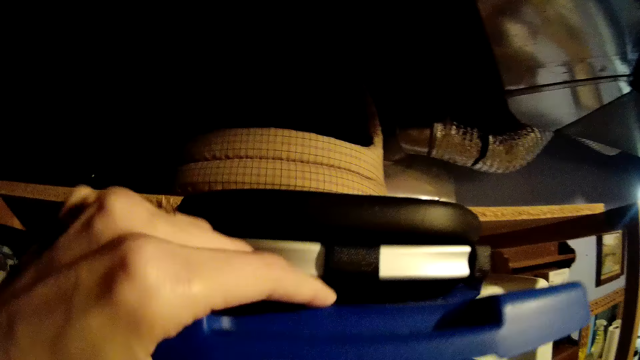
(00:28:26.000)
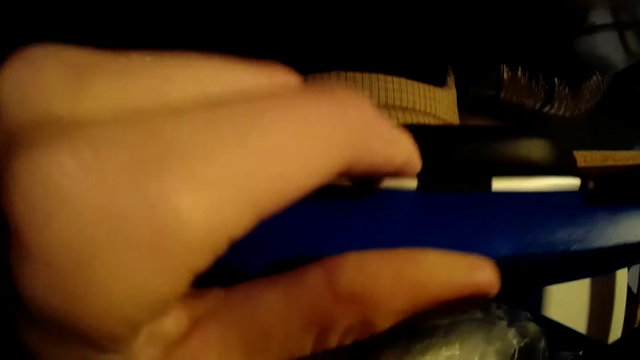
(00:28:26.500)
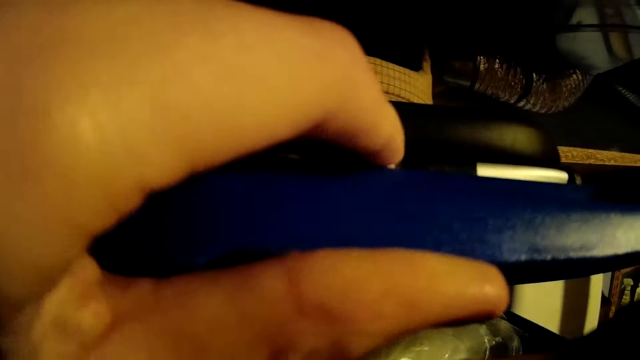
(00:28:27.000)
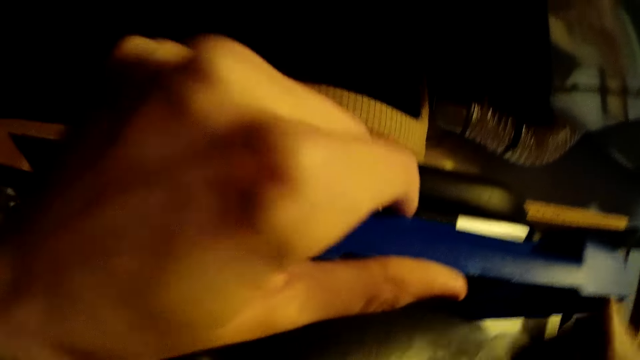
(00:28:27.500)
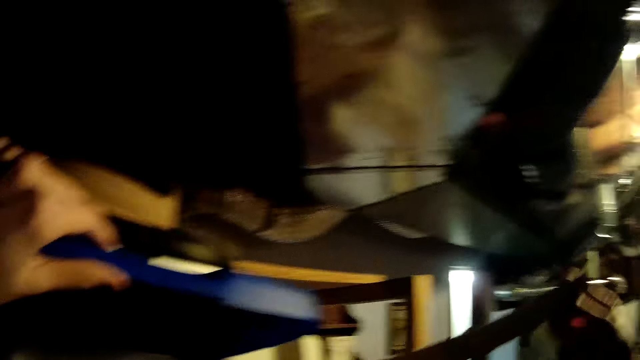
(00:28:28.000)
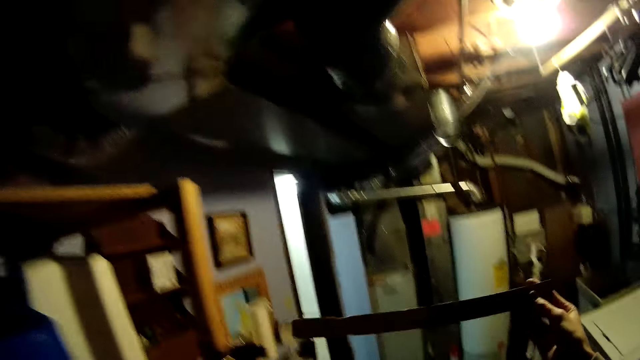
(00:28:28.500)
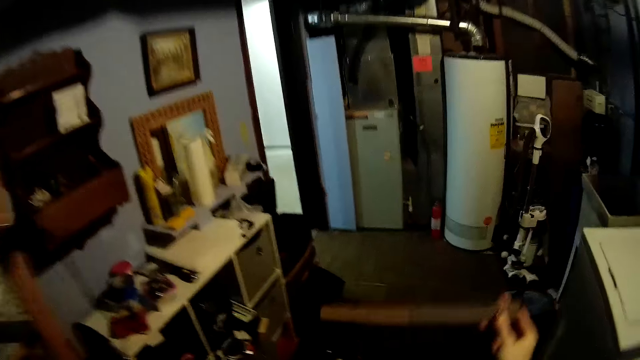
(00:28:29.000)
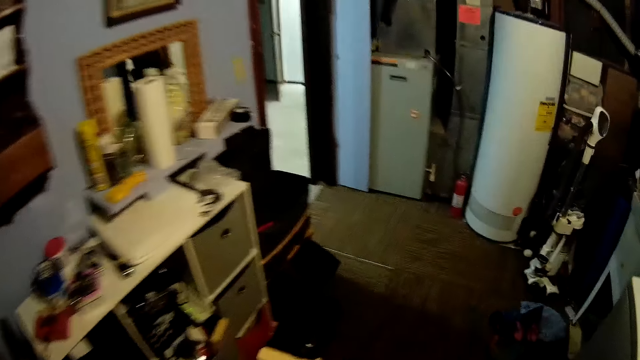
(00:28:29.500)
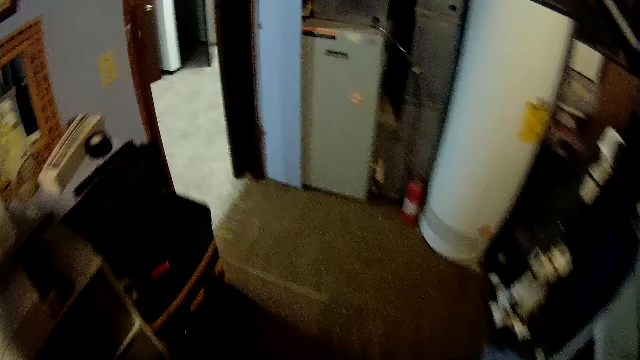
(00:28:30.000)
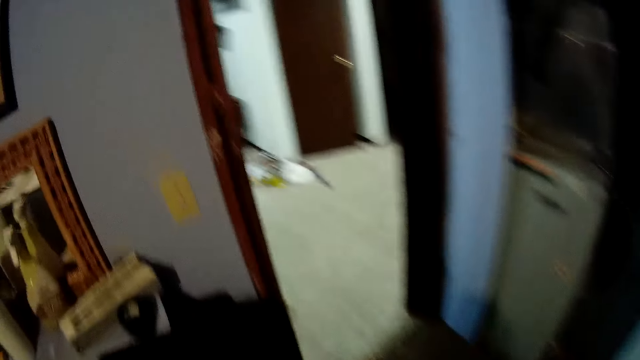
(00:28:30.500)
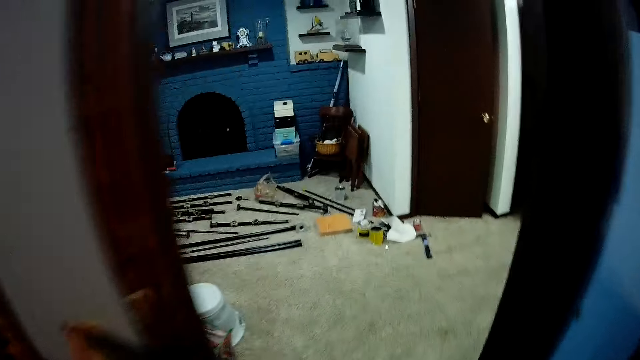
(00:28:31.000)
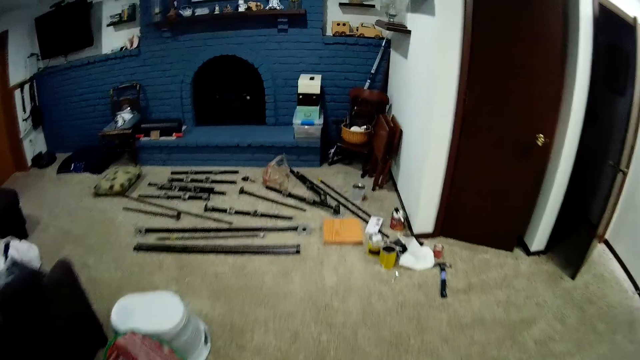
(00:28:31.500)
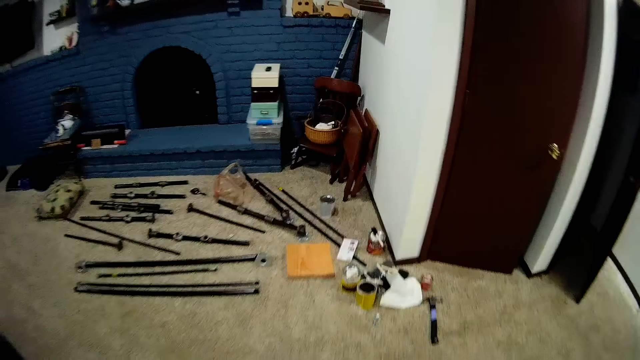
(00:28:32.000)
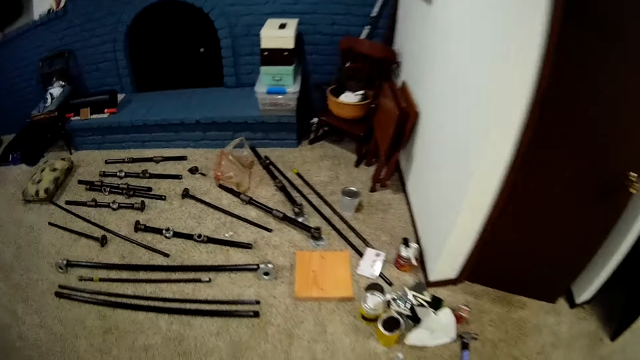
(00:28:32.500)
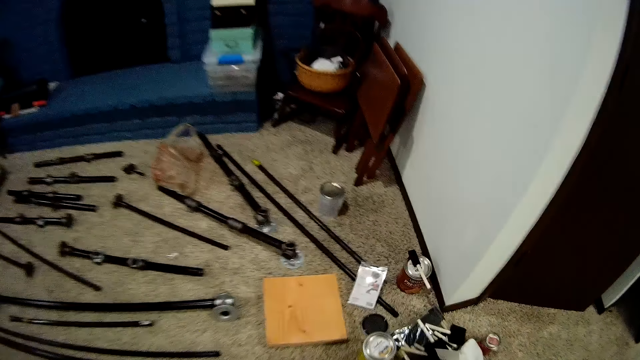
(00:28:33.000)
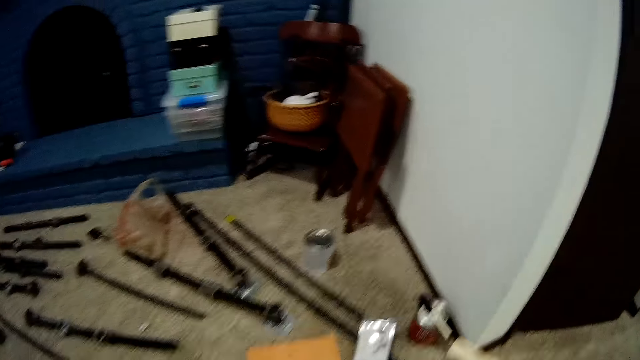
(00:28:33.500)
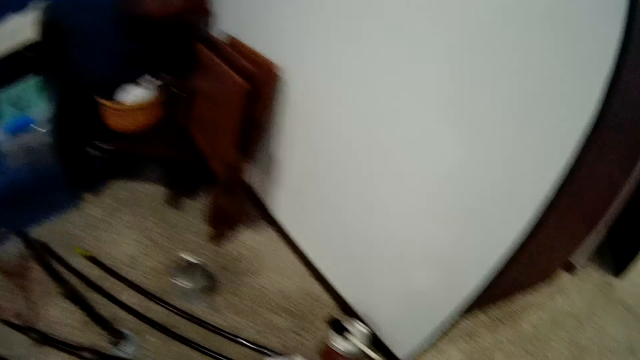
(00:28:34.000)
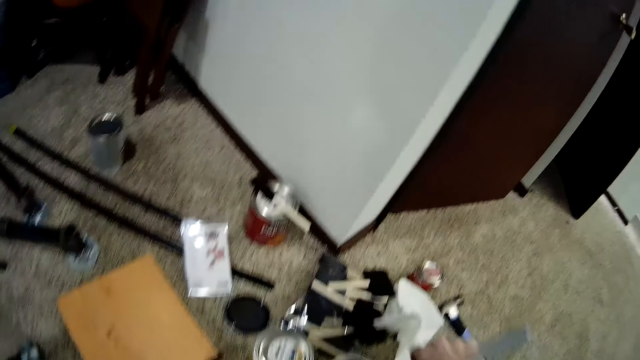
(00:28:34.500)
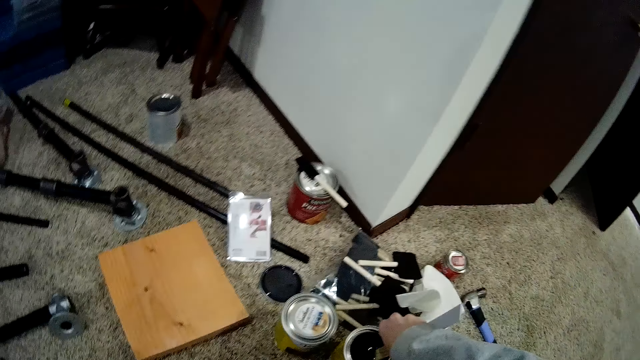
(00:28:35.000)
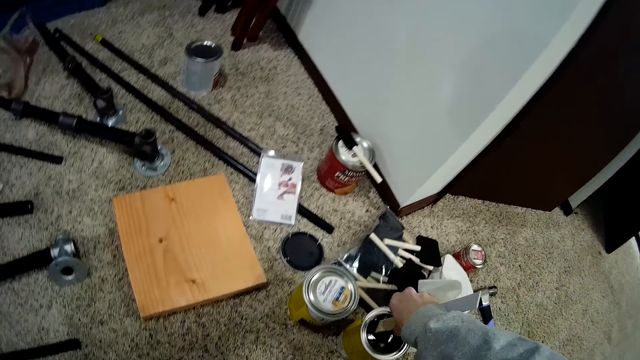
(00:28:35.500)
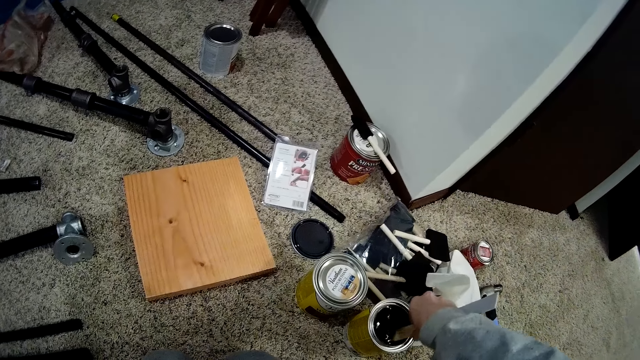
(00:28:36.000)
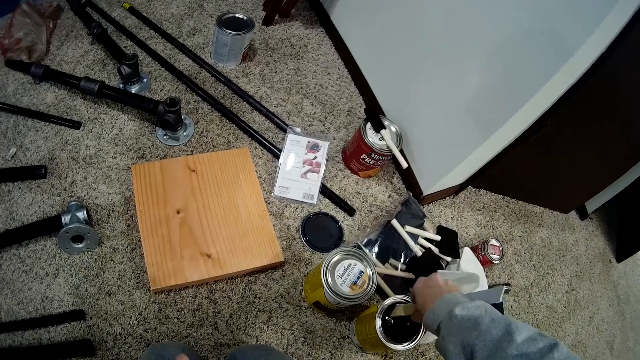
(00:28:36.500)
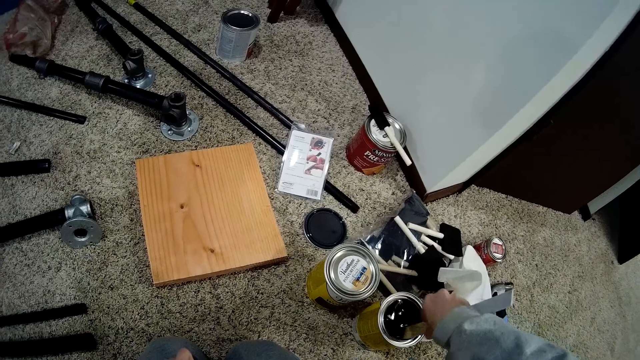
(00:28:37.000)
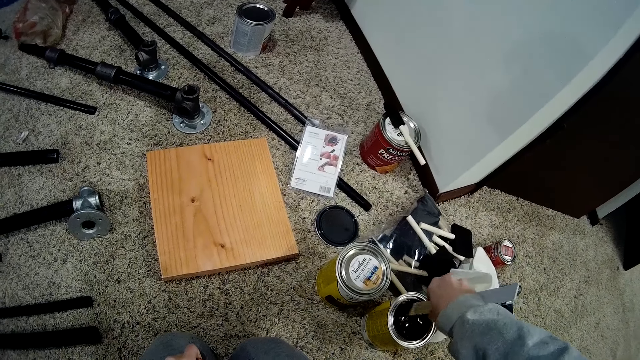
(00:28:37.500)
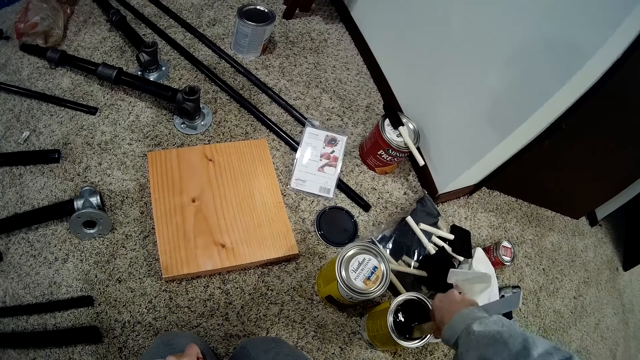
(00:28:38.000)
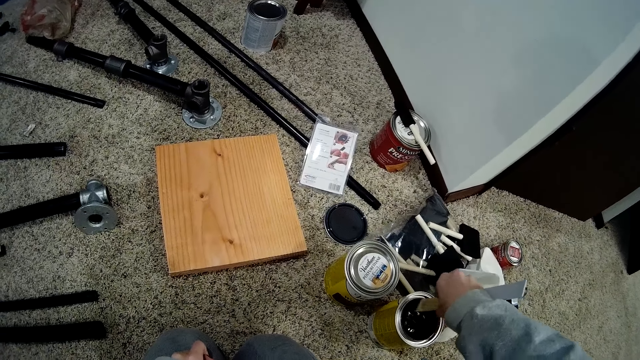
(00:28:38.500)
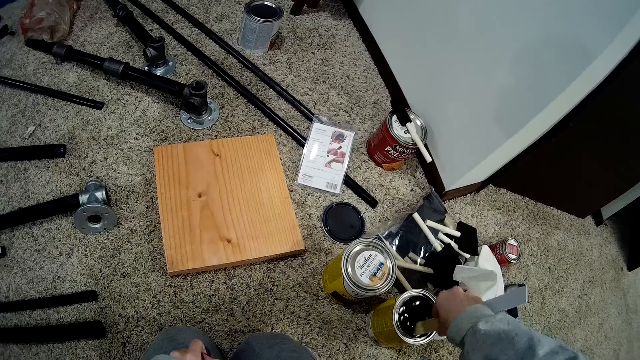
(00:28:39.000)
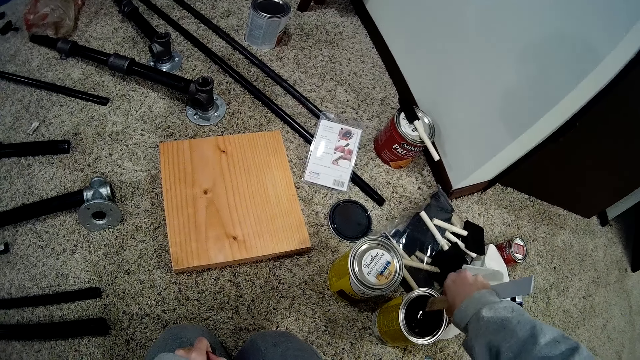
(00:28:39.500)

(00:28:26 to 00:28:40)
The camera wearer walks back to her tools. They mix the wood wax finish or paint can with the mixing stick or spatula in his hand. They dip the spatula into the paint can.

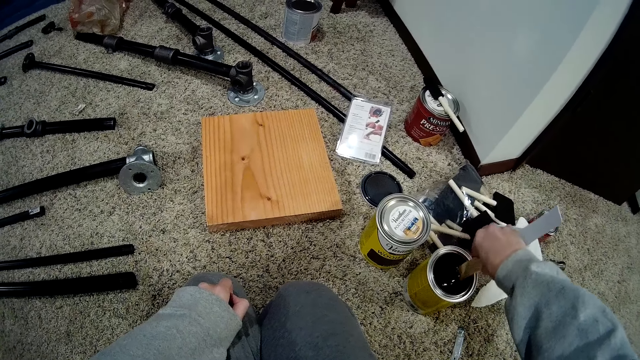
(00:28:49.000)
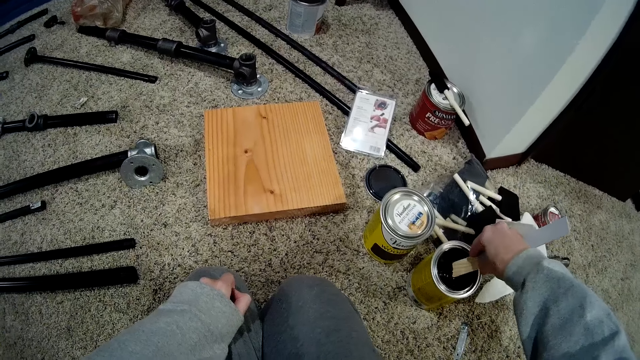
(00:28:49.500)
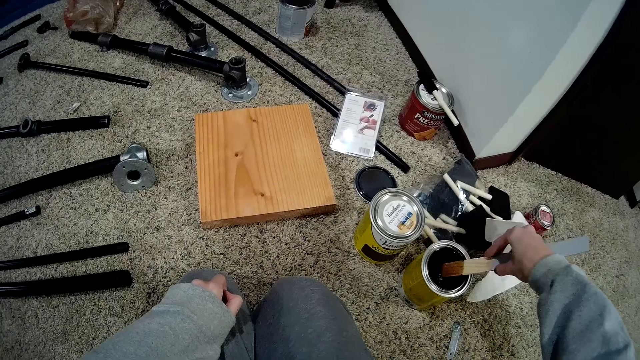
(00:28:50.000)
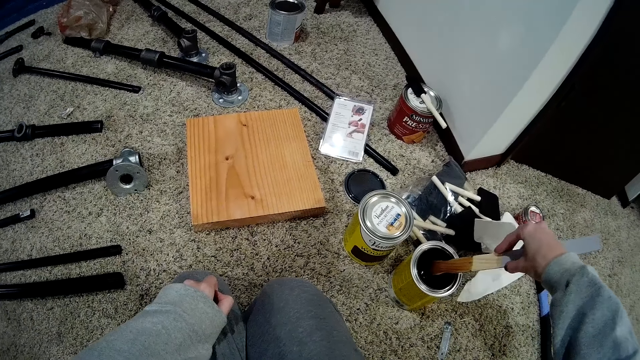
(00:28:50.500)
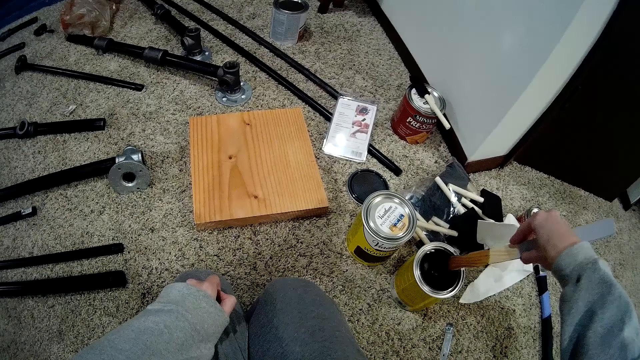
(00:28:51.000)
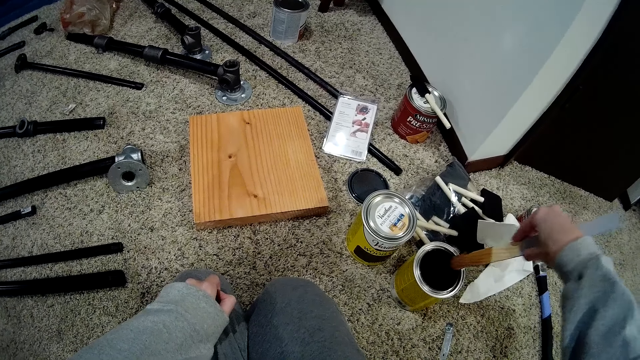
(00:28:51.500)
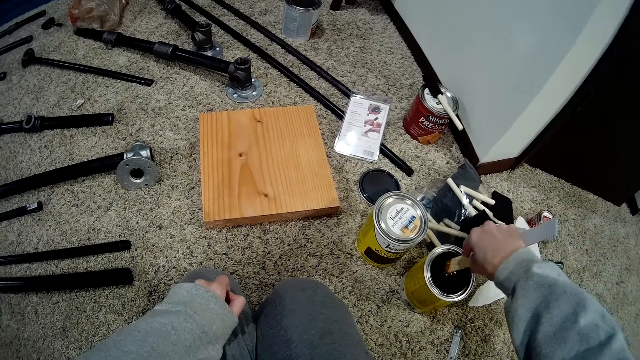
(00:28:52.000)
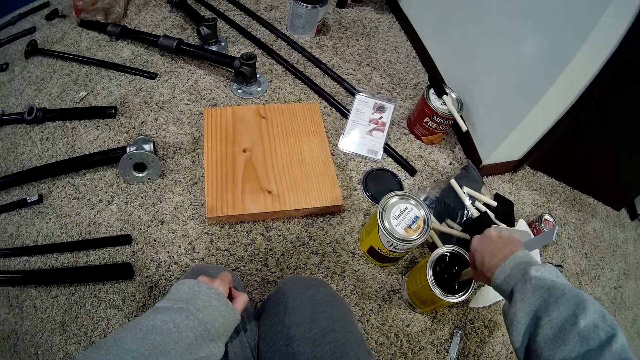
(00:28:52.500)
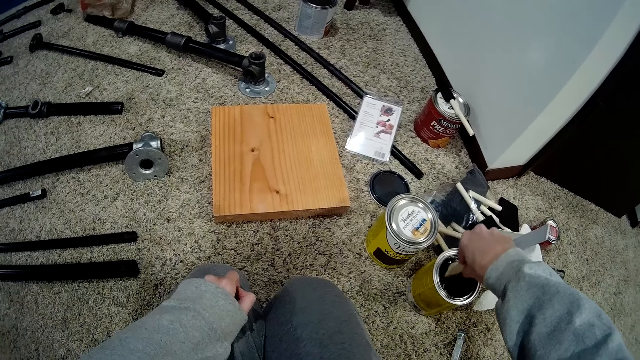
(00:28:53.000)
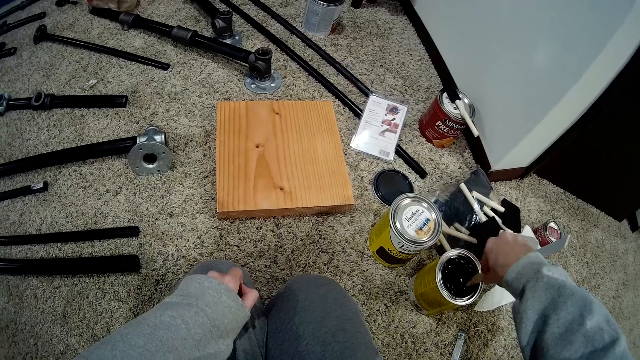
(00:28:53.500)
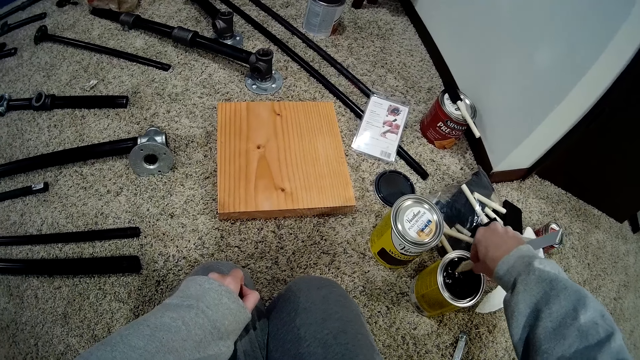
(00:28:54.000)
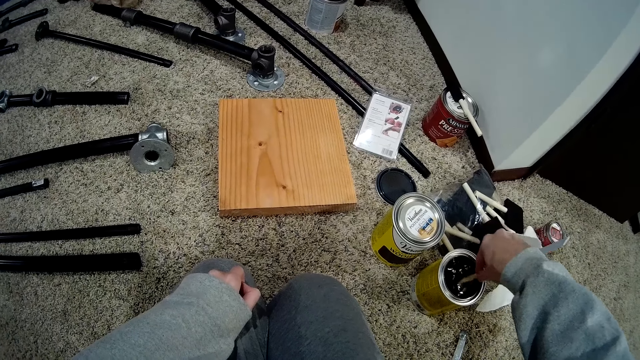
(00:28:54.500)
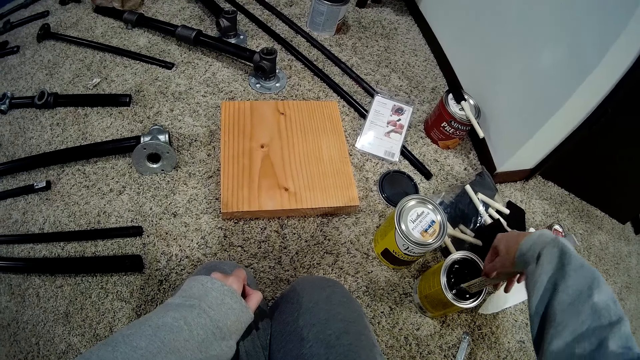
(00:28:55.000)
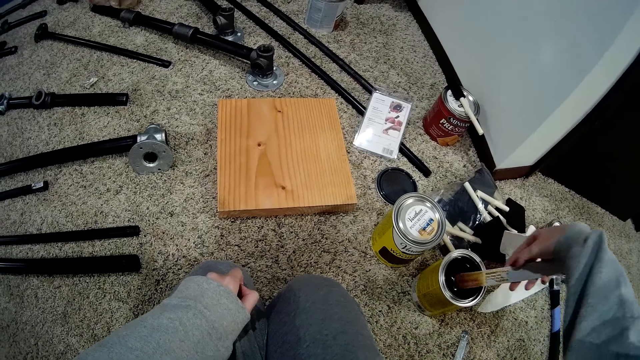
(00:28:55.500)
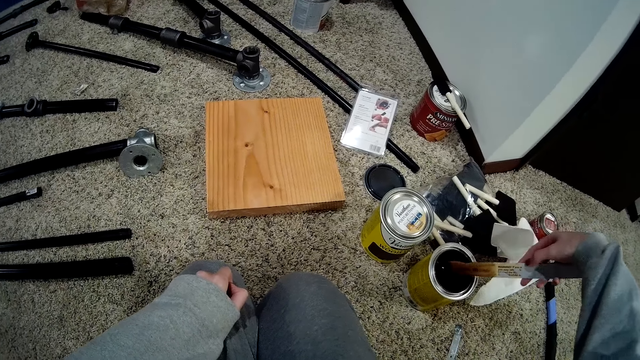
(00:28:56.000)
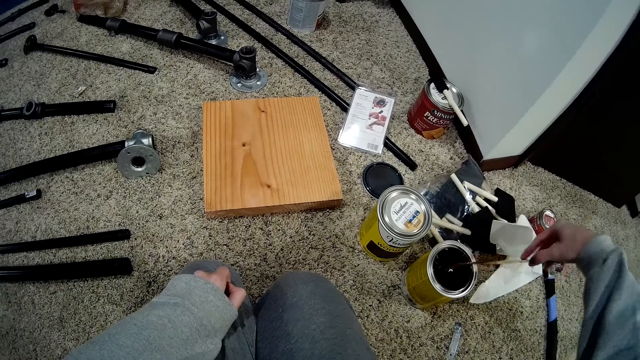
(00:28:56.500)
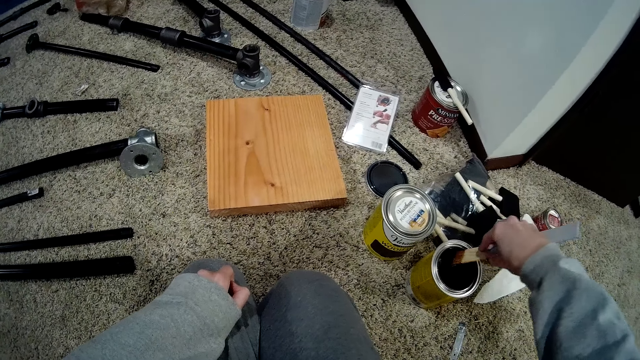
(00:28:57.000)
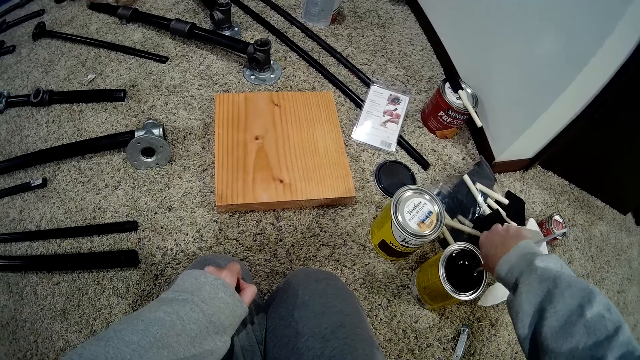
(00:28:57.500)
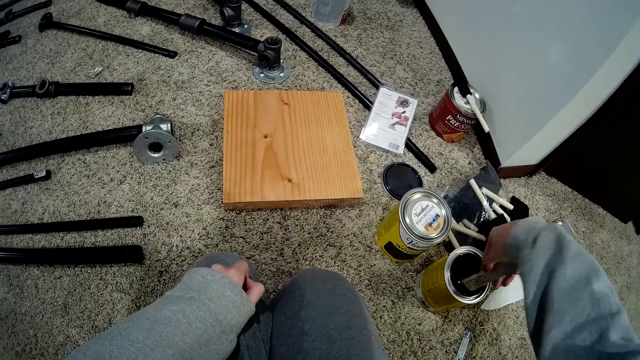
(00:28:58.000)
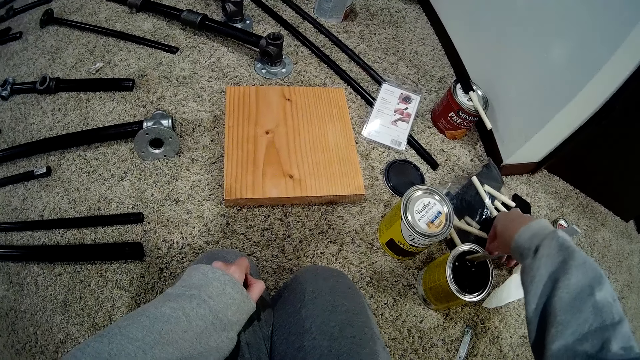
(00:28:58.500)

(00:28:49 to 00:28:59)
The camera wearer checks whether the paint is mixed up well. They stir the paint. They check whether the paint is mixed up well. They stir the paint.
